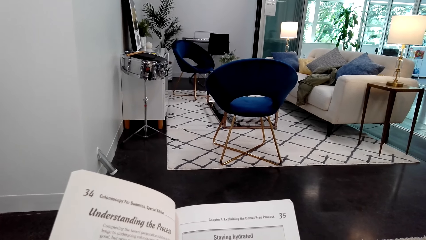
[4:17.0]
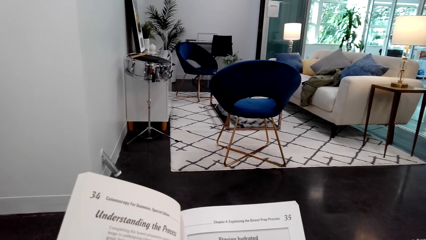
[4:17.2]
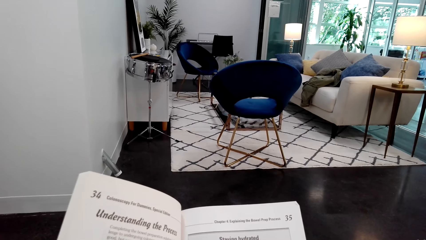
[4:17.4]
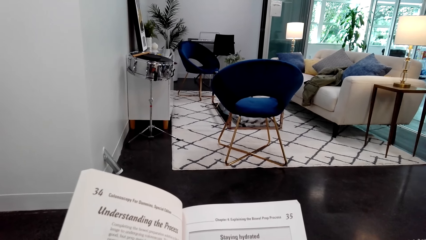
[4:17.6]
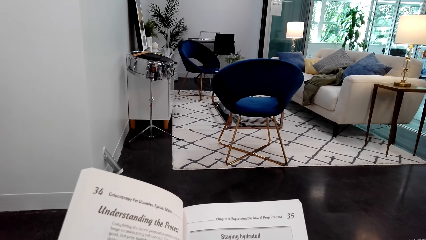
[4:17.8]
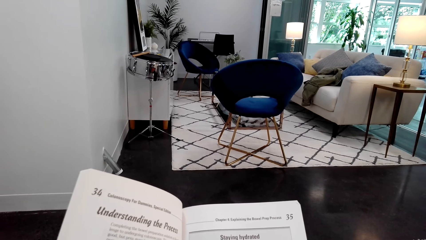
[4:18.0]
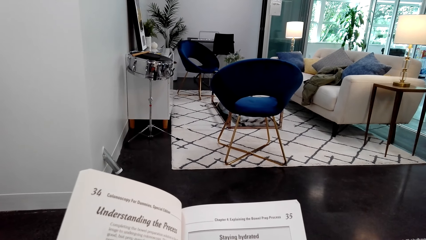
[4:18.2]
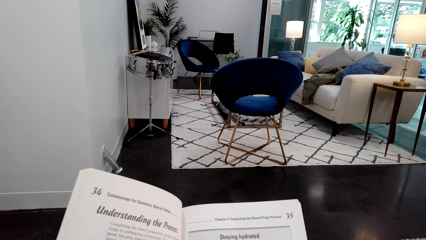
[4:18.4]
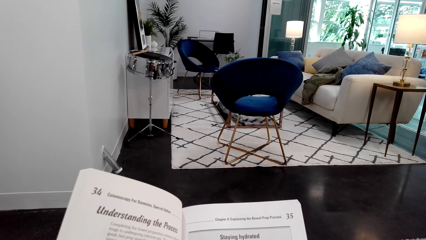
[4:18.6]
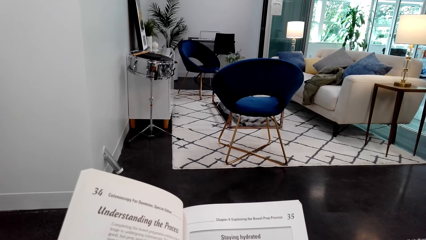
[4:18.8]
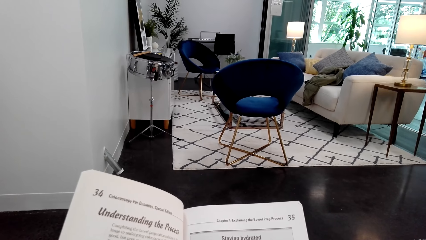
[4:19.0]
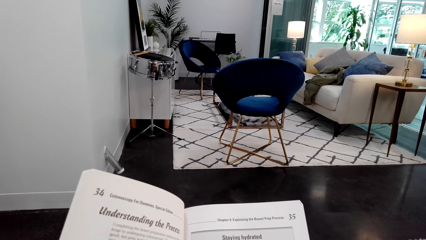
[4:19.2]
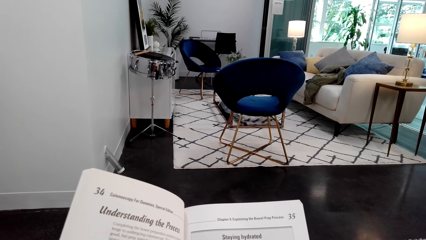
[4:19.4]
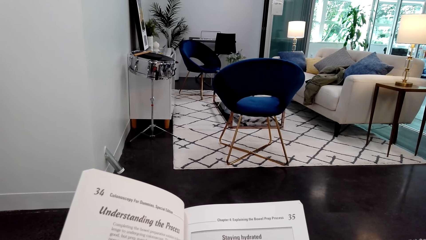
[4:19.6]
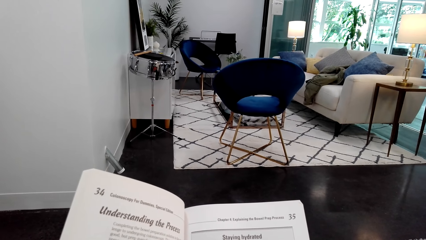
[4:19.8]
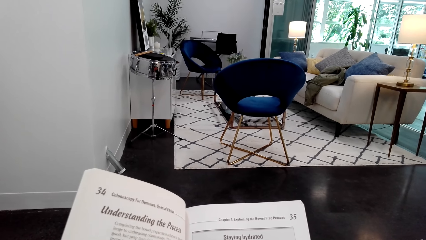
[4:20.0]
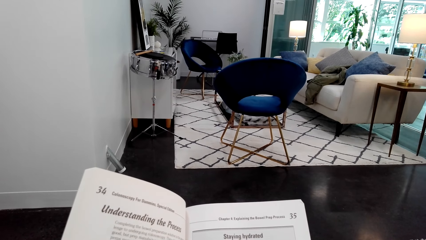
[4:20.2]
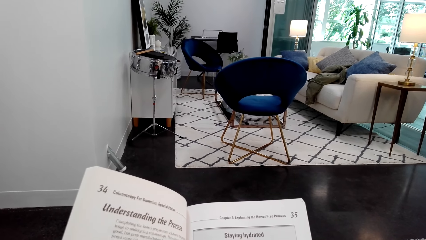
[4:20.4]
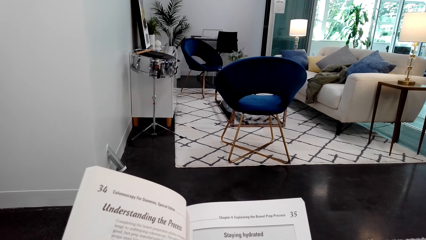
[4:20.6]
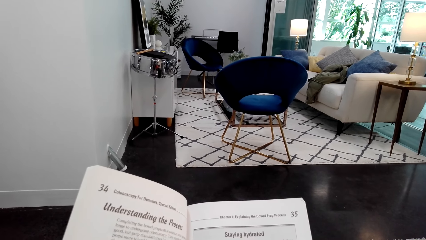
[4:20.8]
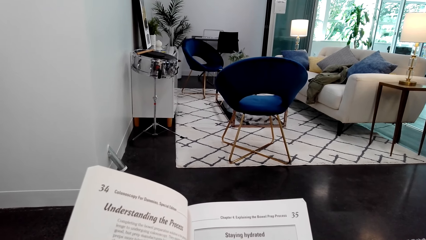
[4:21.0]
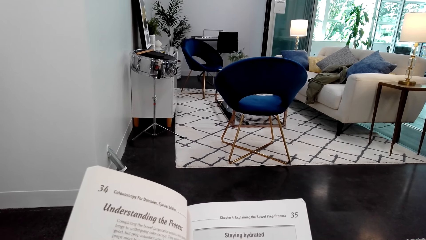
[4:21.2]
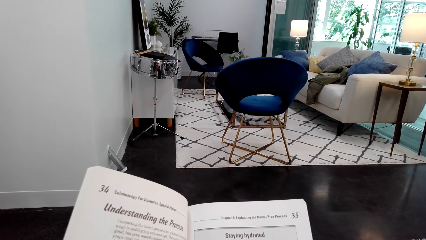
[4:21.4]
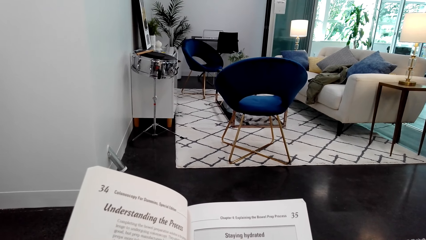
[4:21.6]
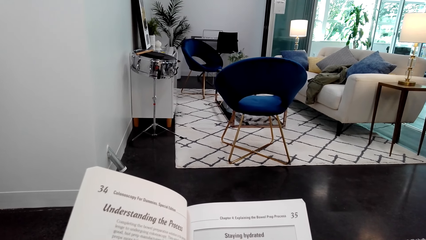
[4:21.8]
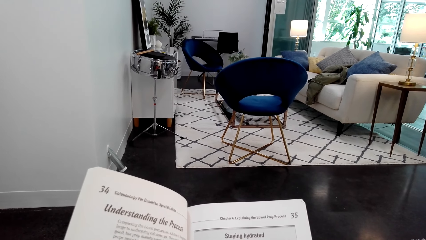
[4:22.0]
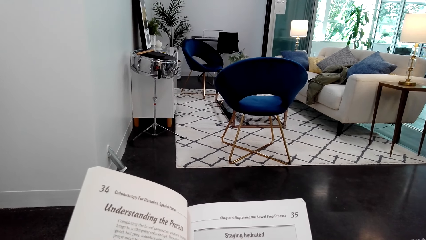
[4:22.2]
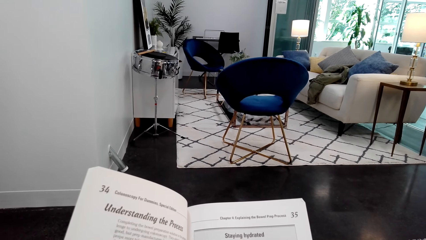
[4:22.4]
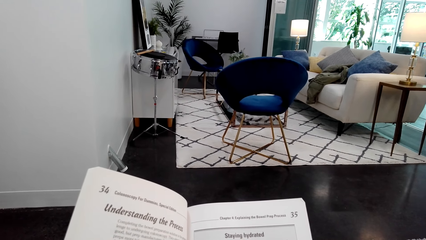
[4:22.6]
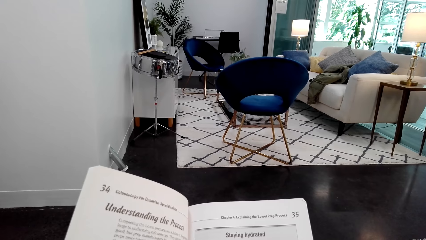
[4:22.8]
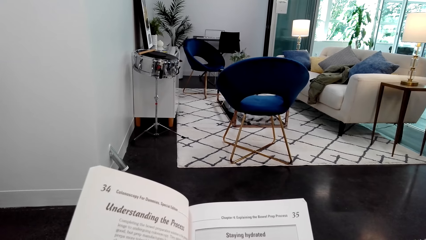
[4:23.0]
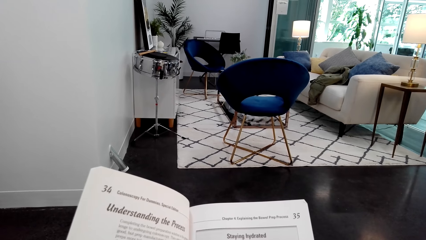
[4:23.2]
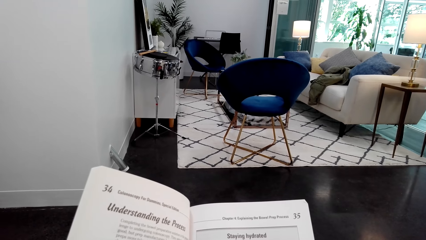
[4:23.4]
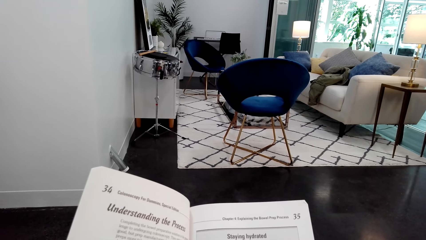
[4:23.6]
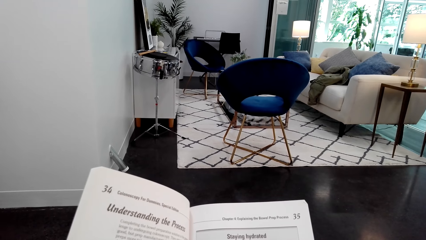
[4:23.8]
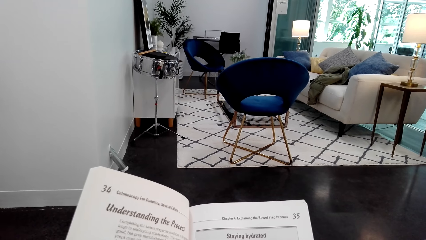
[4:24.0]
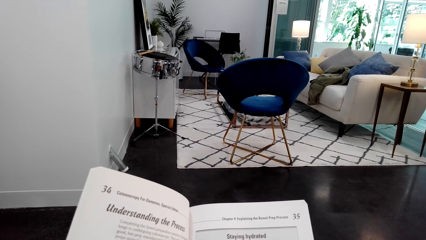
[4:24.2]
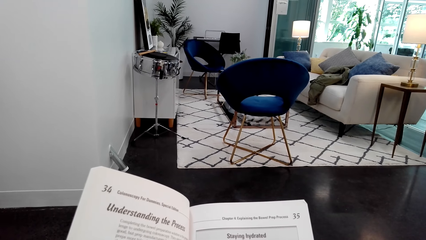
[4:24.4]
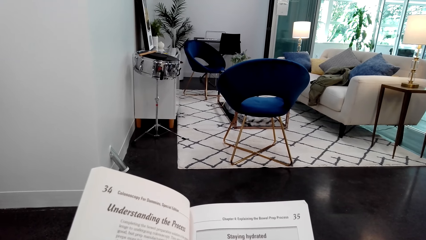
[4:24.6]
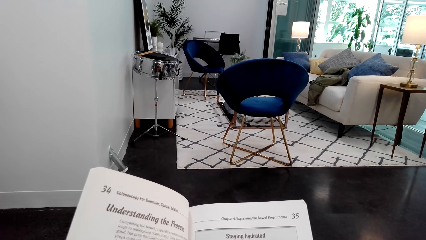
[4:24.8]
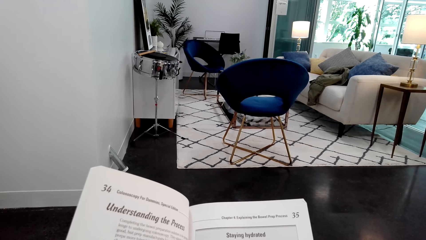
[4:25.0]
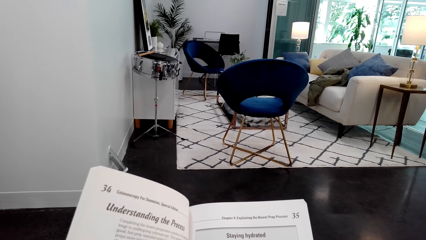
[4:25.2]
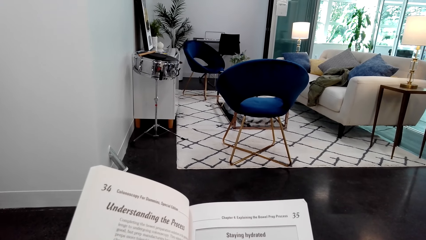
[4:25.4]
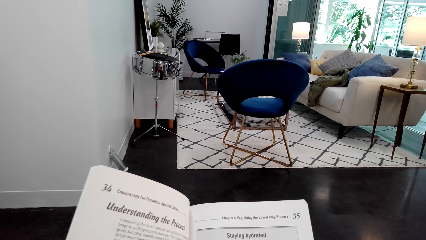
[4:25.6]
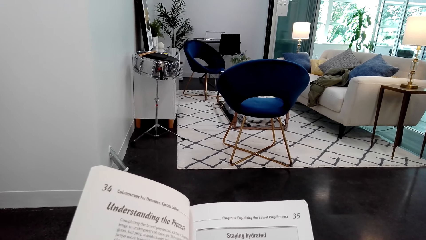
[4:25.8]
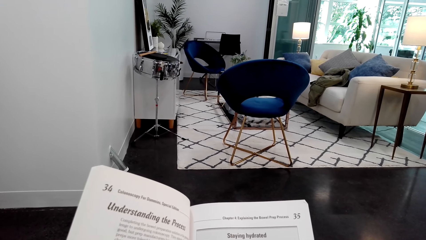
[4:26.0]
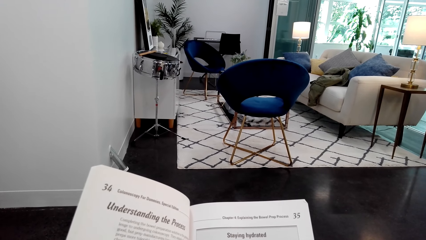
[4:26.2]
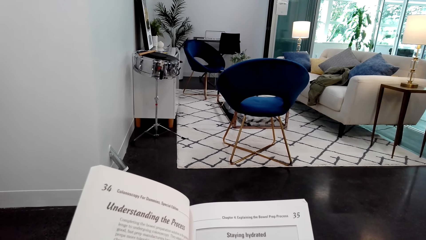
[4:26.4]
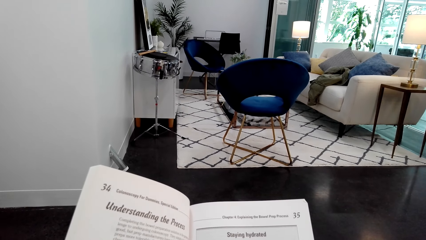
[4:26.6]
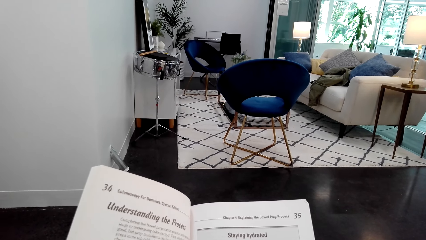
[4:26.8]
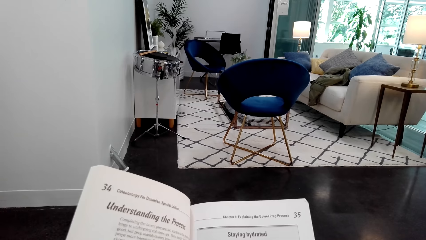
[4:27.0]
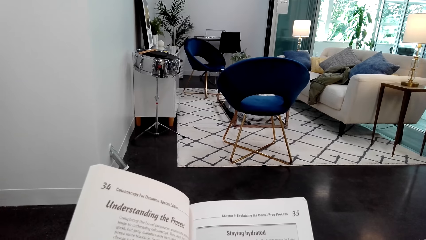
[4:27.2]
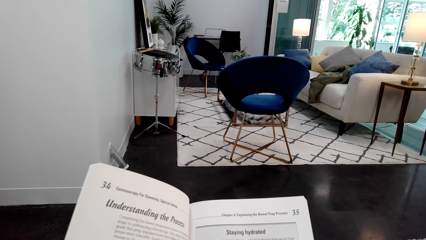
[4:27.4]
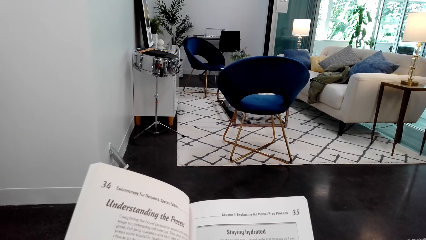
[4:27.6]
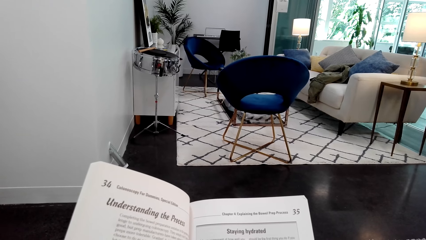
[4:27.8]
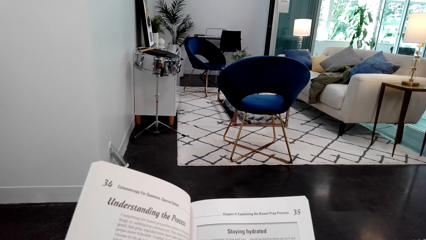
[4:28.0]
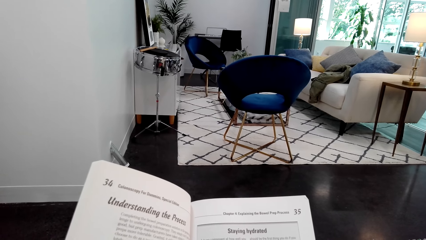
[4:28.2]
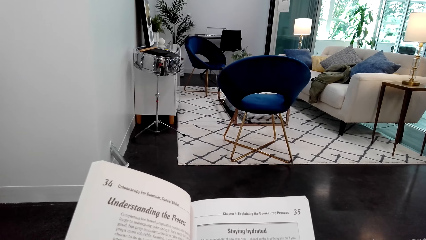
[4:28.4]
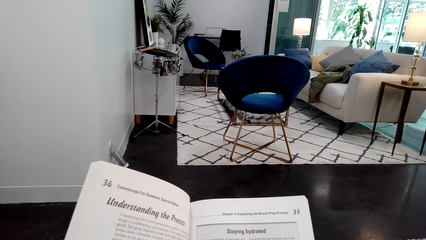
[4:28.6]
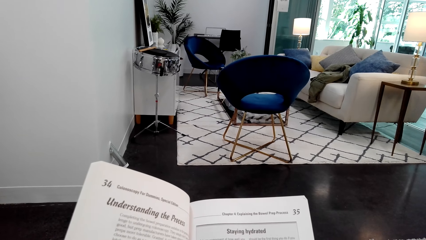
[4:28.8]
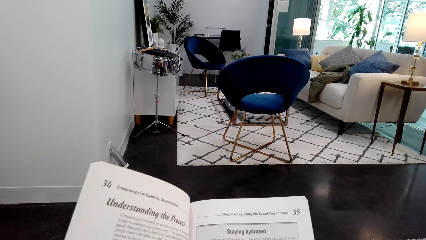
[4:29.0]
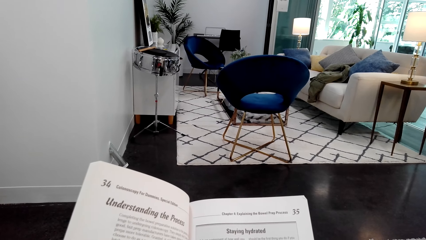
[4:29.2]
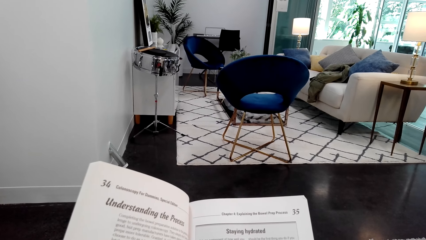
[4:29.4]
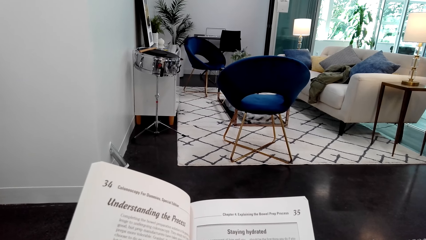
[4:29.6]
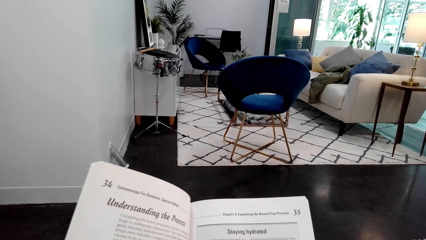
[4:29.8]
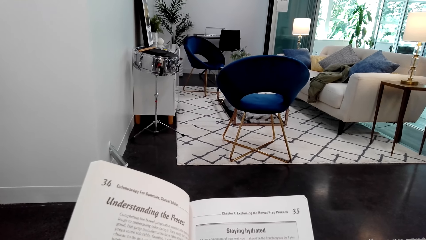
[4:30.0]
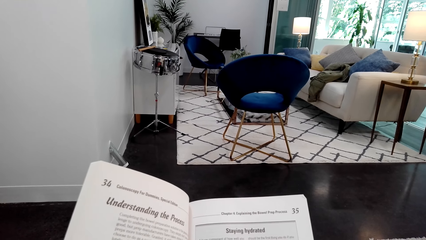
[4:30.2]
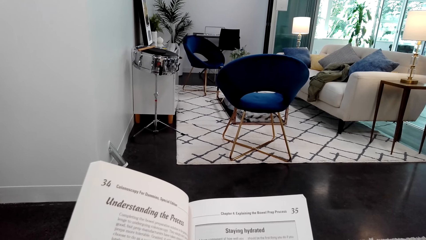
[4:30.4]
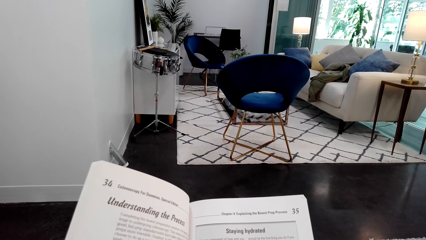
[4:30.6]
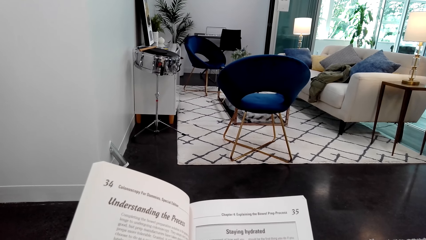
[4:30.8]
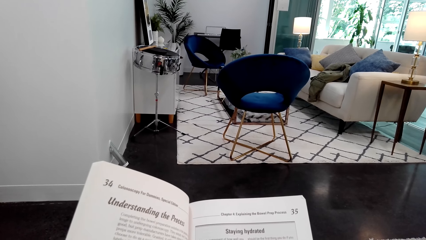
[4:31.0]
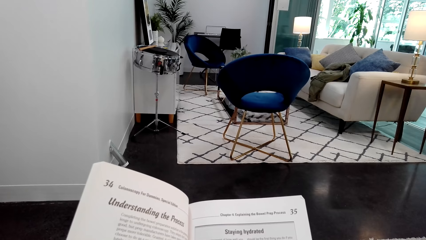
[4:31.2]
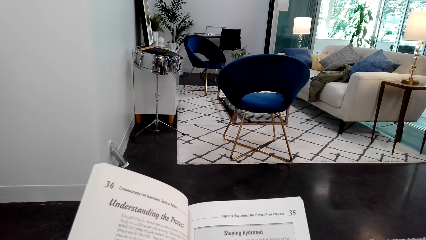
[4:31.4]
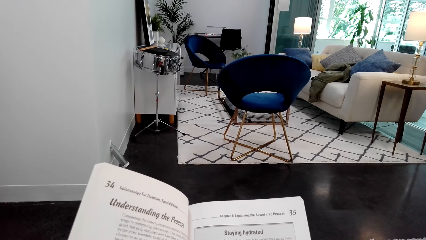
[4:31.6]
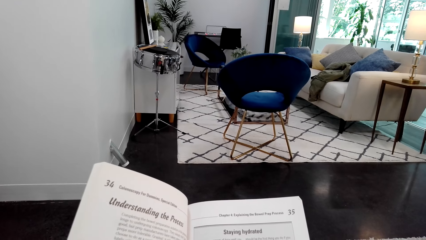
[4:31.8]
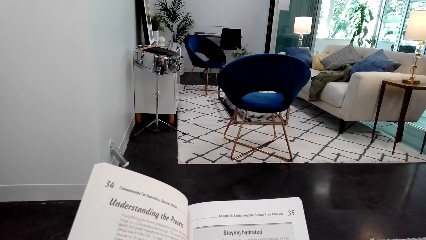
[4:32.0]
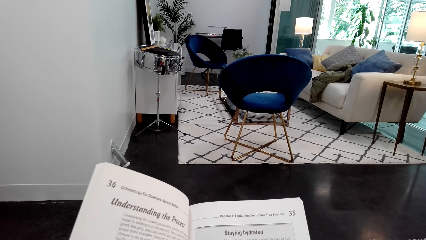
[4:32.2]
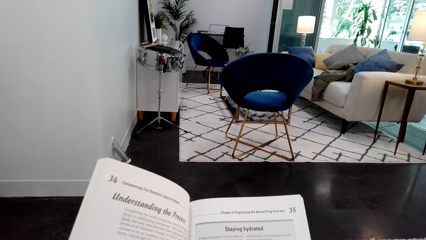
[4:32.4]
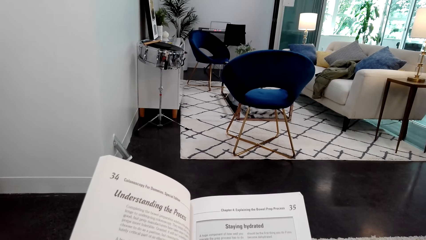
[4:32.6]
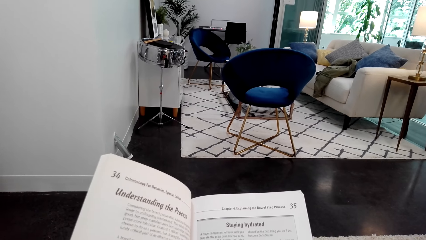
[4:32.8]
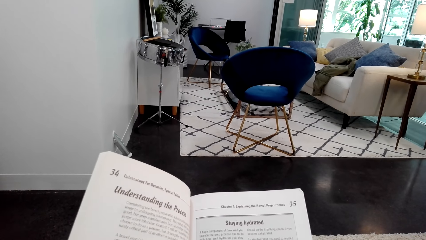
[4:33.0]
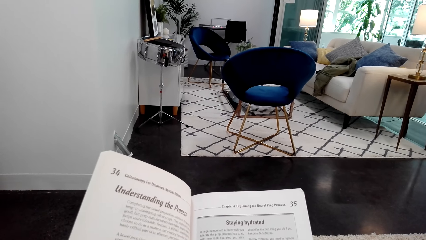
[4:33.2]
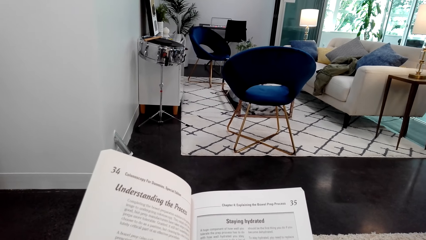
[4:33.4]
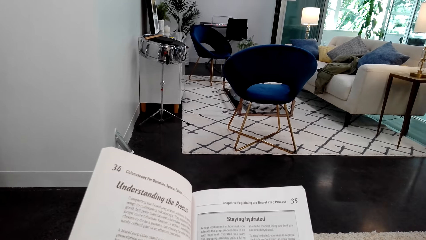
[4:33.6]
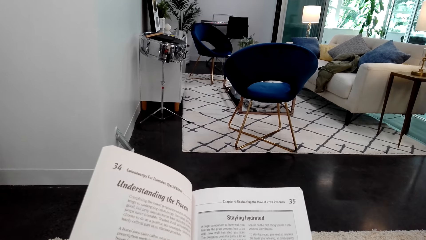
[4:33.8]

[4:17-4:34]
The camera wearer holds a book. They turn around. They hold the book.
